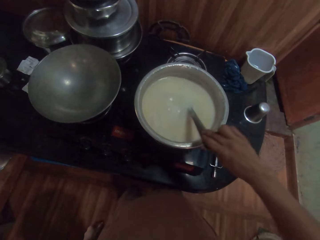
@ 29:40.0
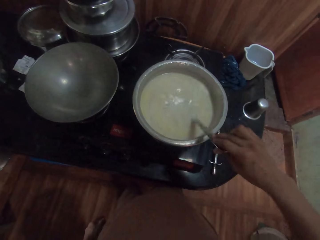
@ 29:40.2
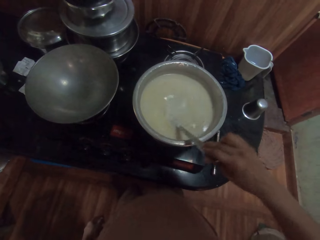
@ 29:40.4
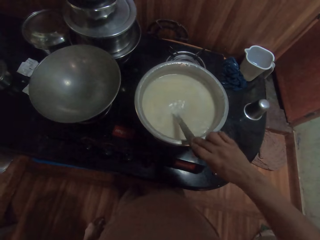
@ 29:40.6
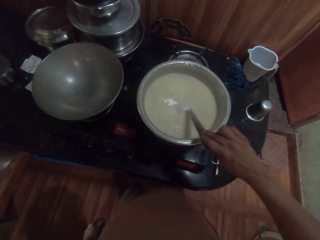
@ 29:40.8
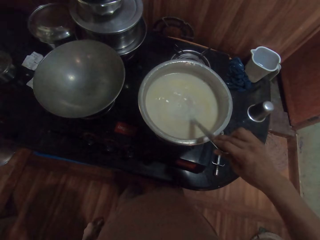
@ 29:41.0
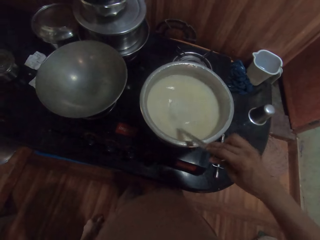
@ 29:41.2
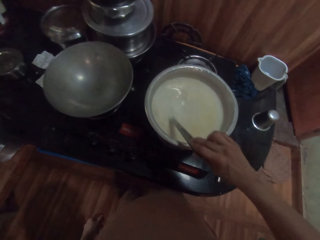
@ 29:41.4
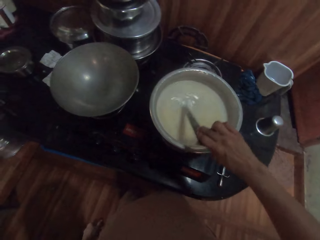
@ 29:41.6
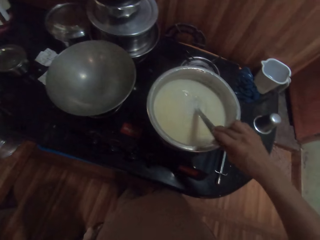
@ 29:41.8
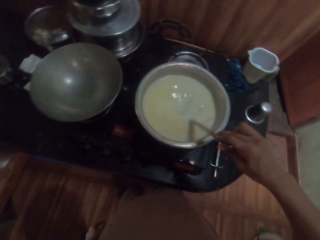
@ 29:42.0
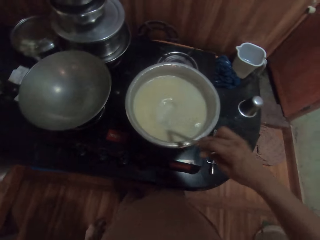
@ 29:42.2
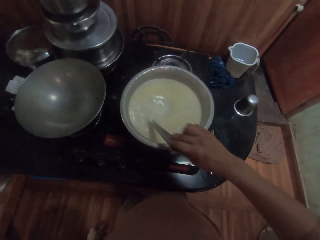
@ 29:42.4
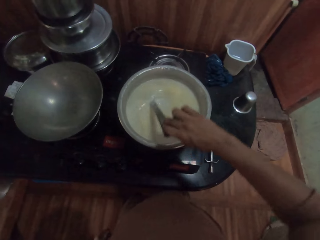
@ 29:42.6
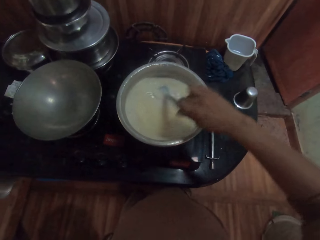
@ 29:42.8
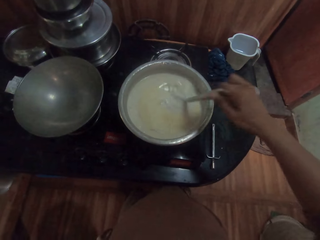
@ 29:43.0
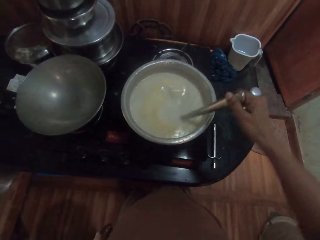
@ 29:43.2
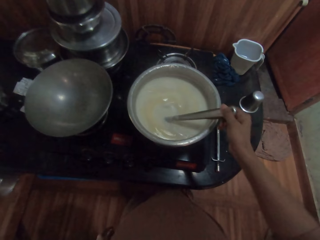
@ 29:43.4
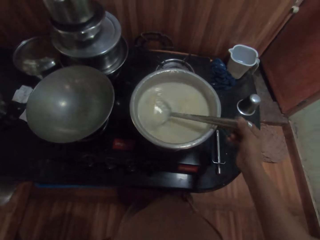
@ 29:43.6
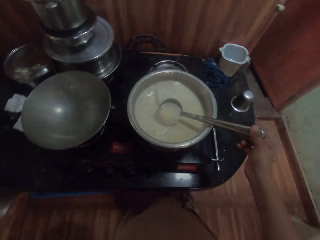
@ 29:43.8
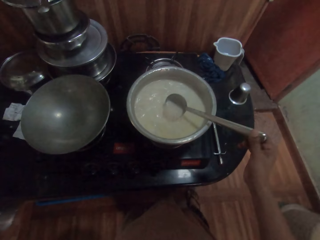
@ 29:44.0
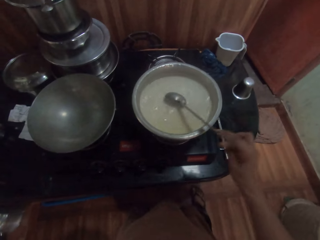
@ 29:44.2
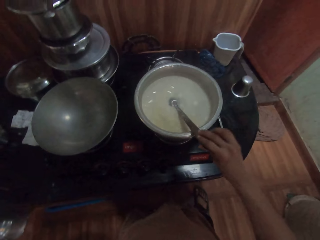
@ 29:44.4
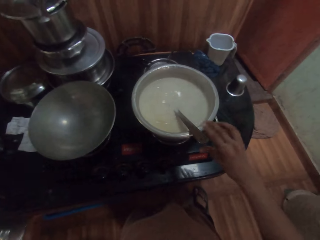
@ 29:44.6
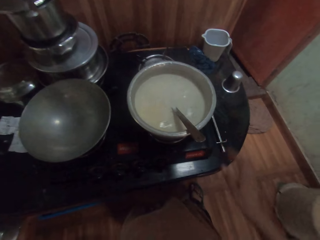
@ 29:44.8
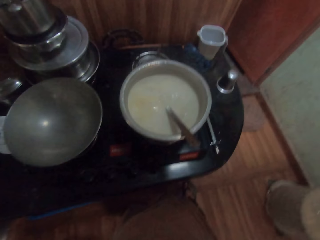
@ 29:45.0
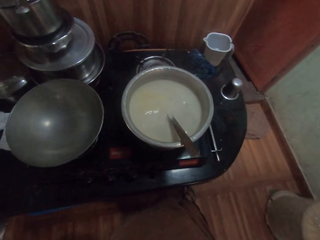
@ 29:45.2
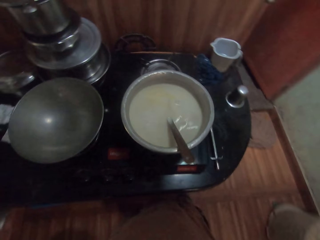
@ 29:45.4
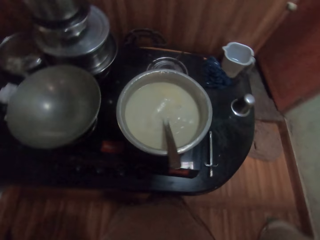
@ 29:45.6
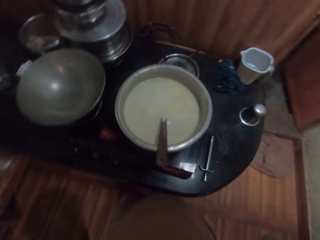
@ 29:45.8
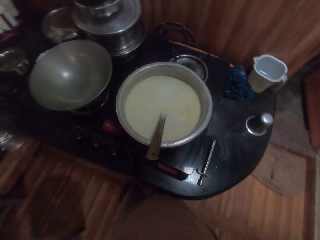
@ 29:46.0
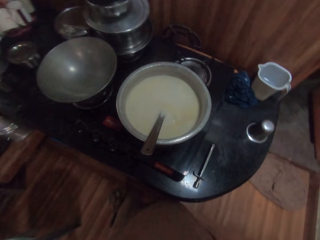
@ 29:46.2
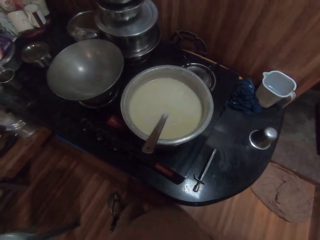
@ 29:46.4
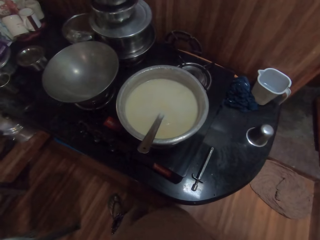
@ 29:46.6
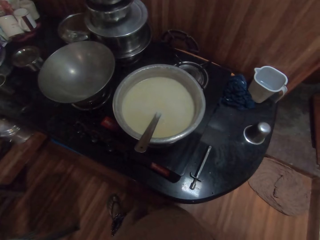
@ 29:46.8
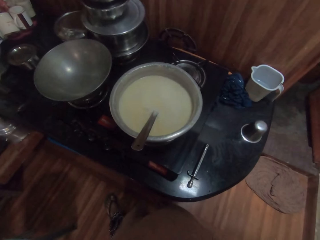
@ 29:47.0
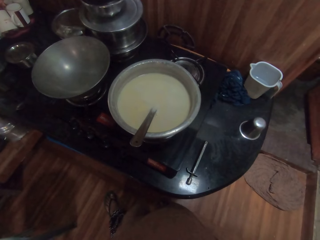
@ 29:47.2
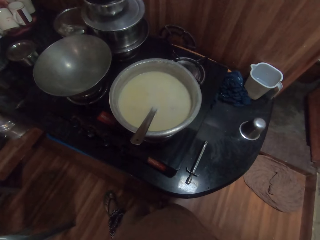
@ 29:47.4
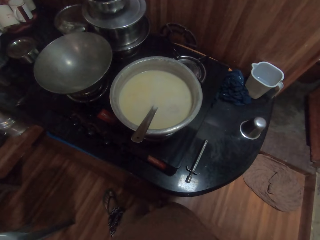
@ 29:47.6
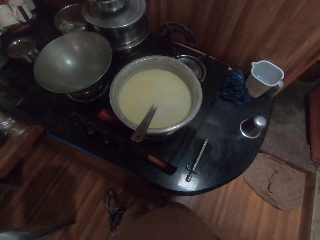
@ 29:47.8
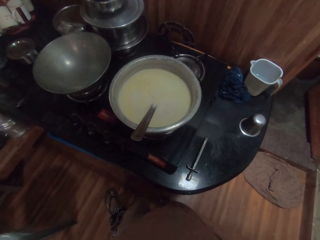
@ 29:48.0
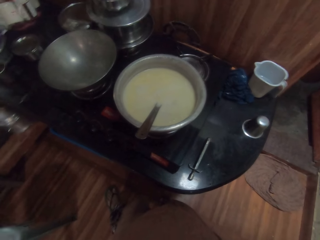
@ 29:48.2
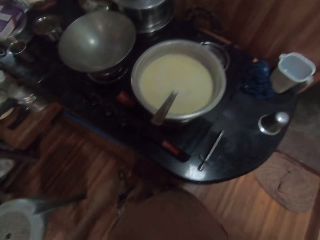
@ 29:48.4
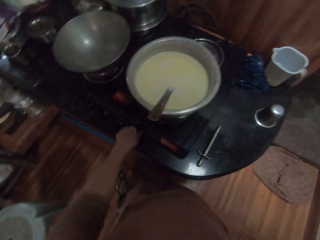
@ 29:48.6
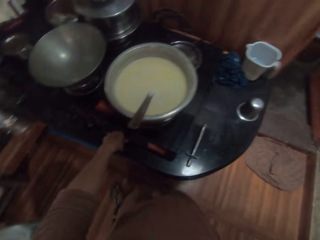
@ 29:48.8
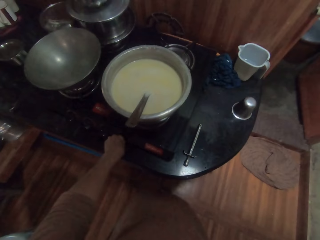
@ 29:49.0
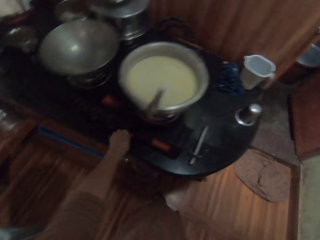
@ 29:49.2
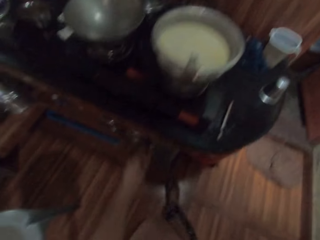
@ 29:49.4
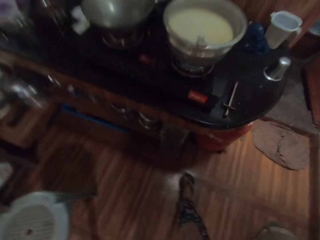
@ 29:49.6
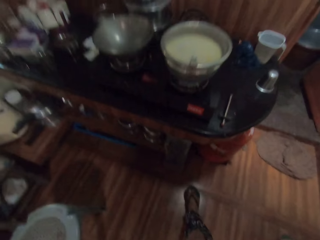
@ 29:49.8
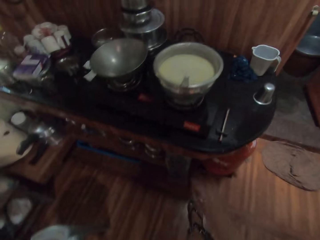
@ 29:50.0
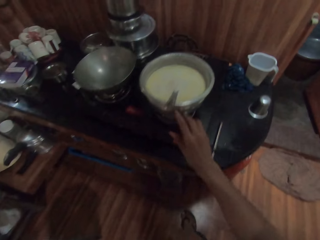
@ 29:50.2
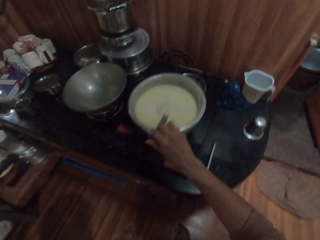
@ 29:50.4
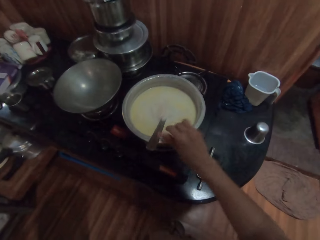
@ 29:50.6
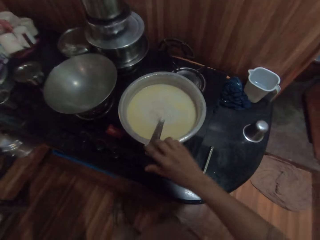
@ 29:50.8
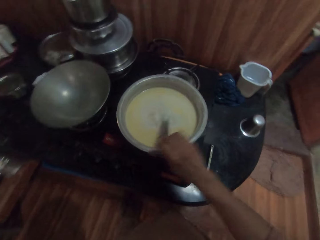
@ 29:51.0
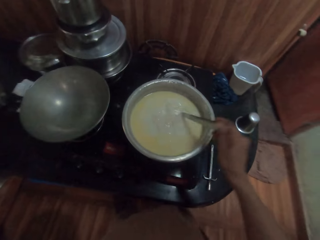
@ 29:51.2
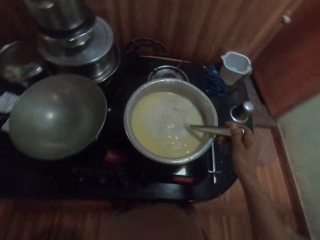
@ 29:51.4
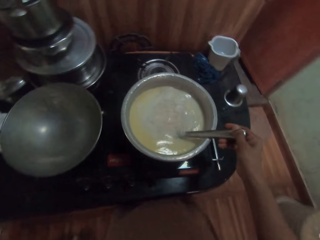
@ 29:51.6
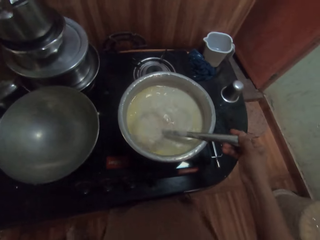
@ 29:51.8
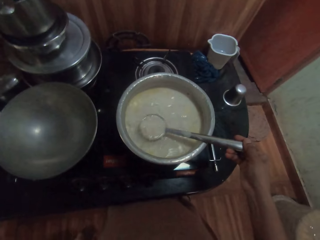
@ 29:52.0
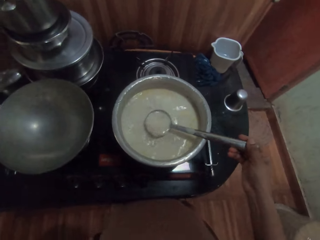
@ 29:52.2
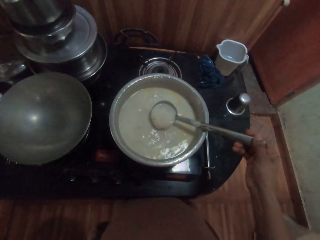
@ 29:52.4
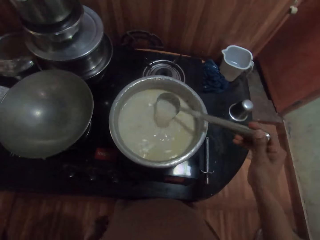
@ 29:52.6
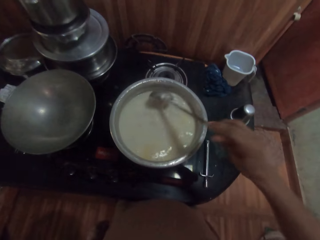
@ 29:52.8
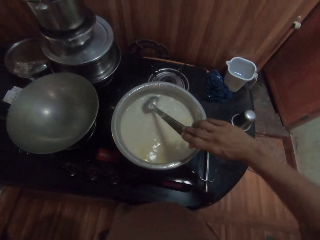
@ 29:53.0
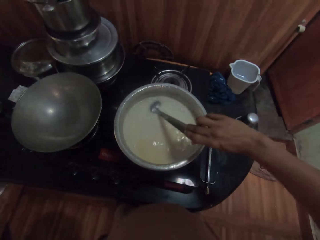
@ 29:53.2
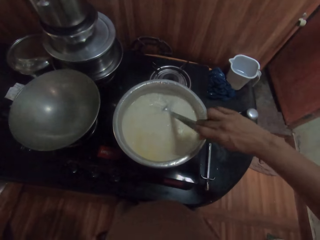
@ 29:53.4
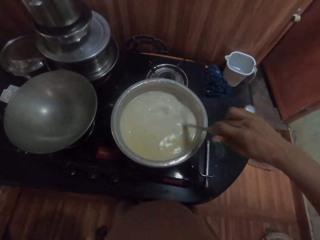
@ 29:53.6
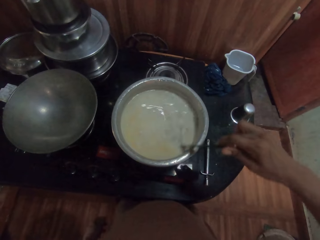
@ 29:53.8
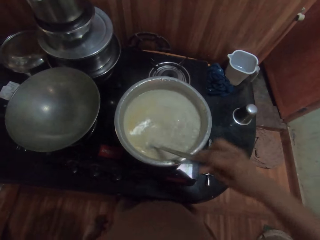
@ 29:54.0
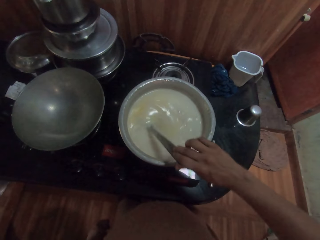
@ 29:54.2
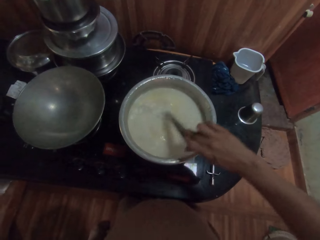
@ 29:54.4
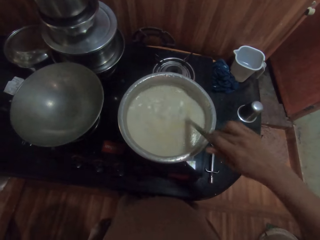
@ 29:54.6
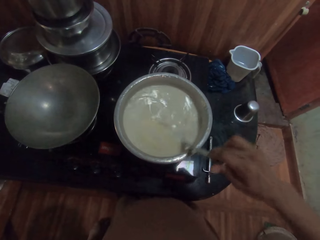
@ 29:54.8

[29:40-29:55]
The camera wearer drops the spoon in the pot with his right hand. He looks at the soup. He turns the knob of the cooker with his left hand. He looks at the soup. He picks up the spoon in the pot with his right hand. He turns the solution in the pot with the spoon in his right hand.

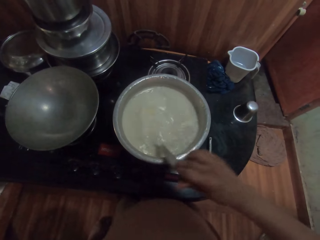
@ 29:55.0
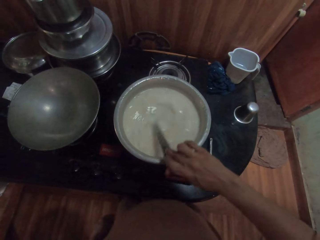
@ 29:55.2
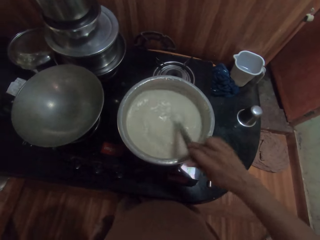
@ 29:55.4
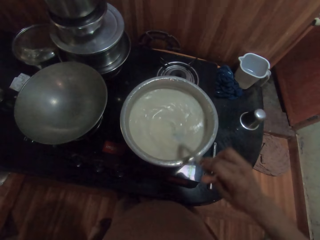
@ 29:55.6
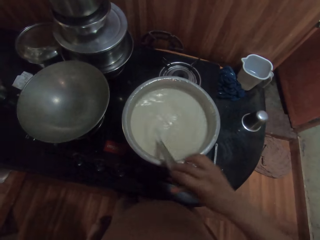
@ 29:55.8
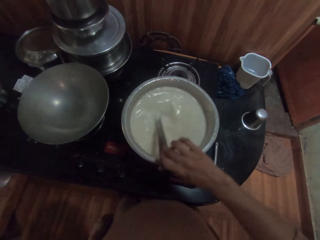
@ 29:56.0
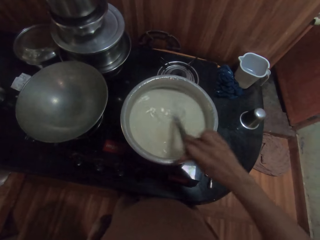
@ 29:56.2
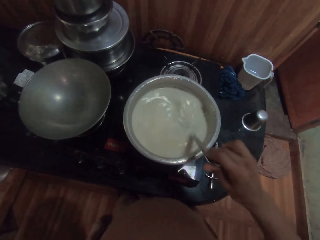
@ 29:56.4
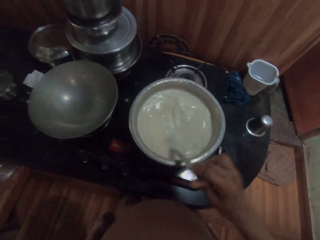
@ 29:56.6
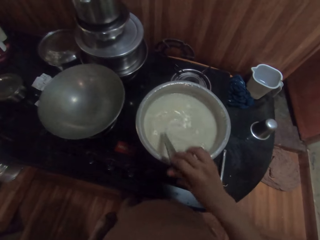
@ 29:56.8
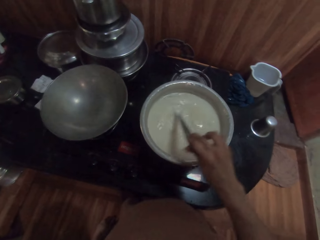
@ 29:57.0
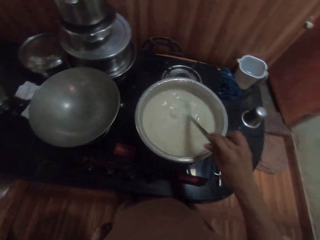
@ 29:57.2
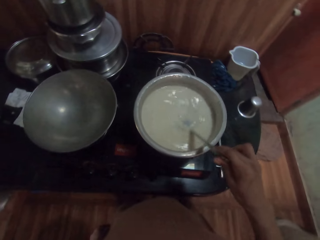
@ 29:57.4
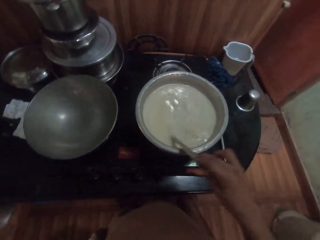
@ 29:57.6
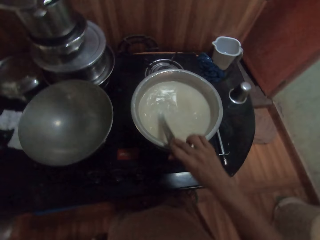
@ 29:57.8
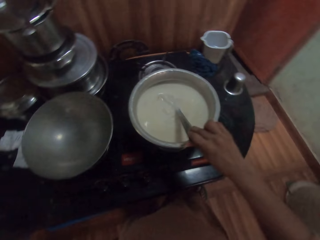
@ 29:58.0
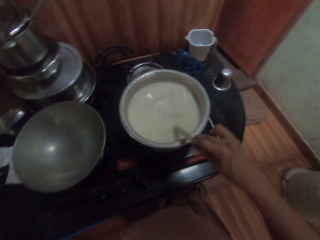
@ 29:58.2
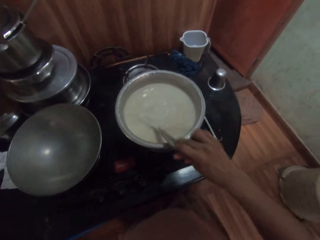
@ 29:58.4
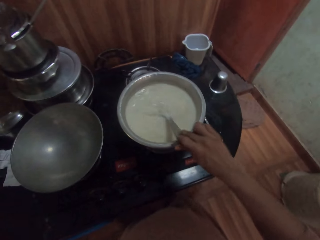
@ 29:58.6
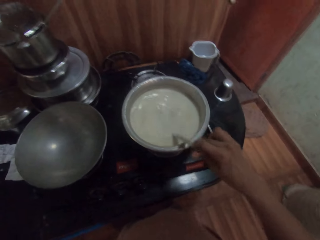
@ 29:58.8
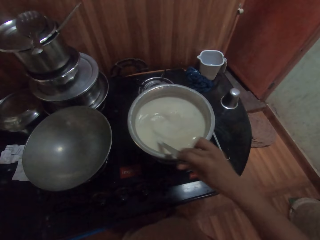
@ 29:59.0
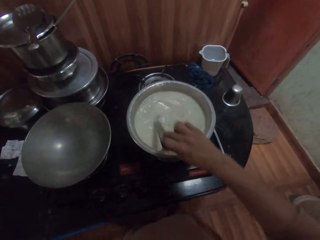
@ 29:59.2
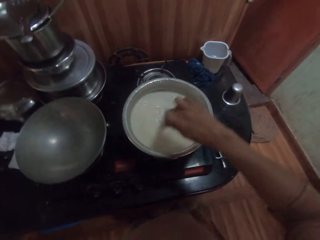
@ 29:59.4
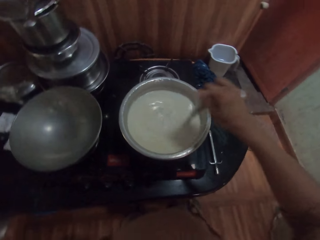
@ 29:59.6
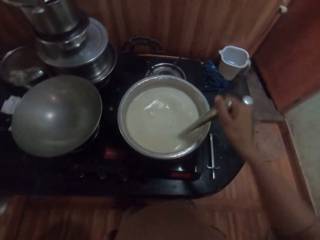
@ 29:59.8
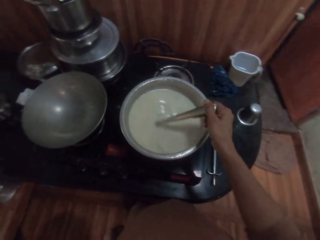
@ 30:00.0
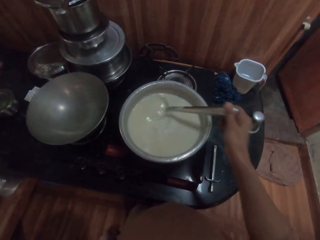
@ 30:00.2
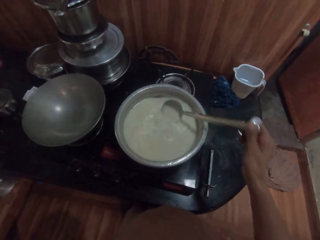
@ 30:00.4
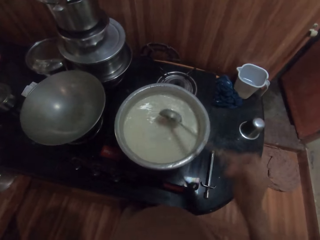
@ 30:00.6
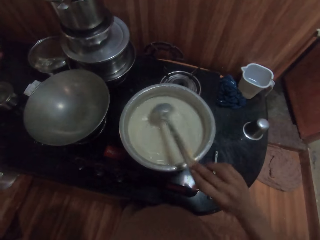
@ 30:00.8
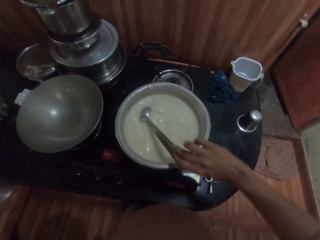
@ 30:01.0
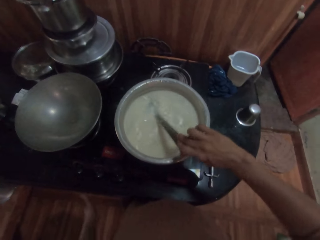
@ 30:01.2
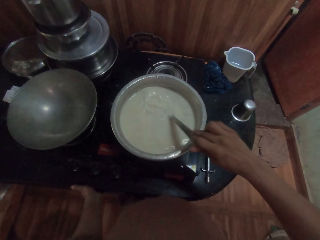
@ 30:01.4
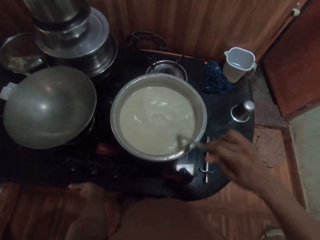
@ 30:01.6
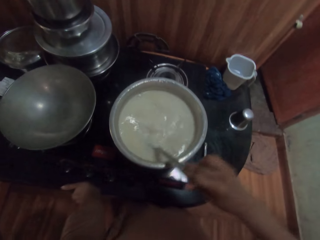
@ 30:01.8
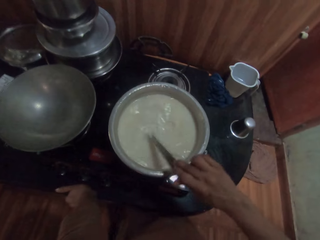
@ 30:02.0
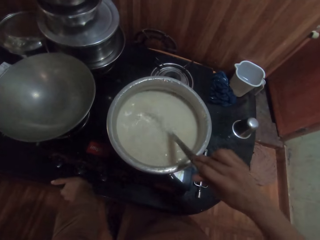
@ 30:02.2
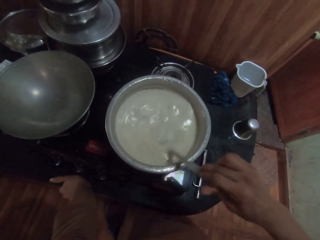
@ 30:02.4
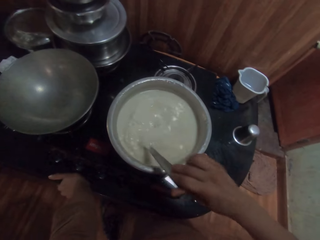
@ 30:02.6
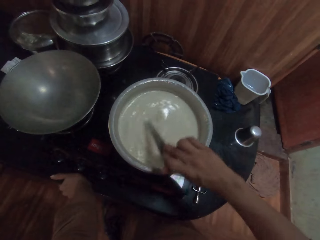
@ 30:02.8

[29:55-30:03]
The camera wearer leans on the table with the left hand.
